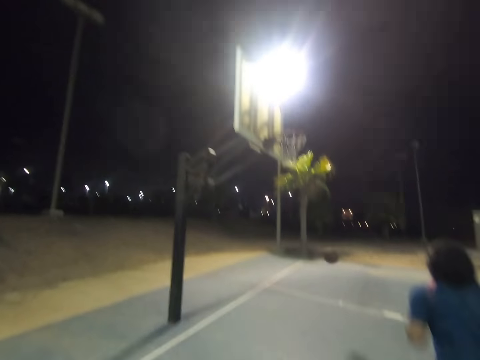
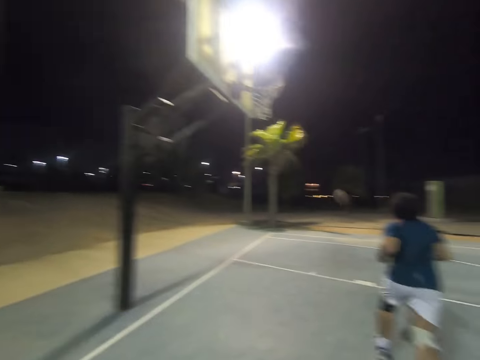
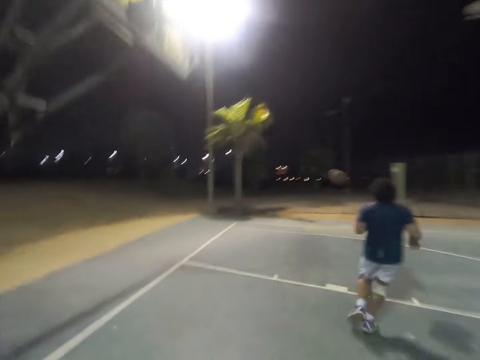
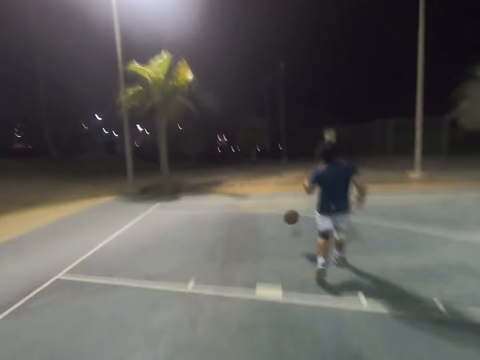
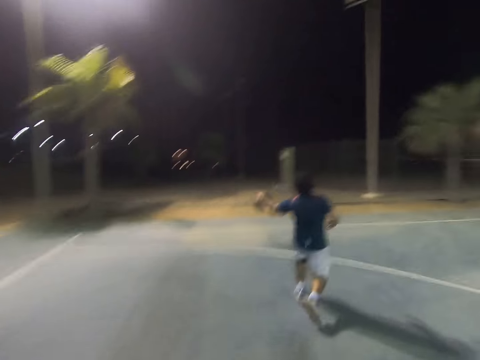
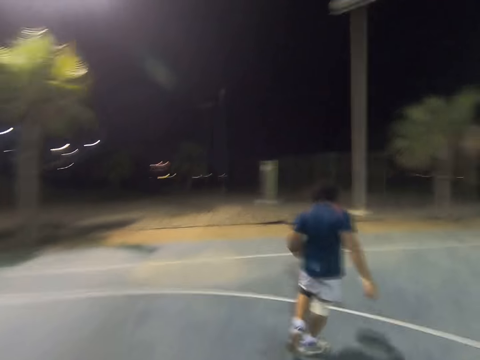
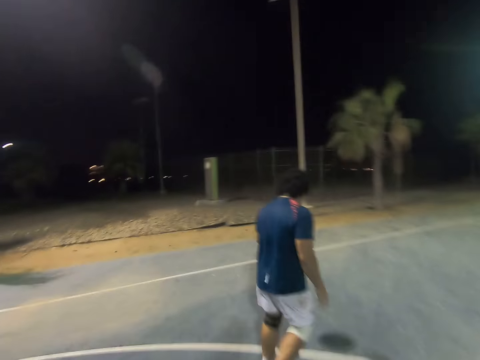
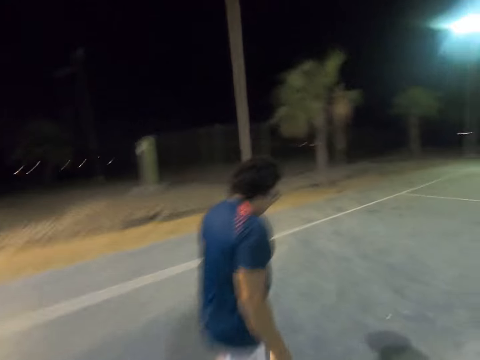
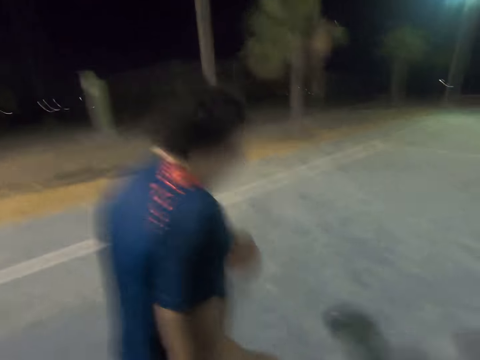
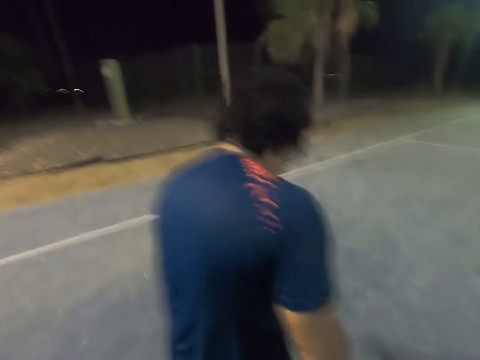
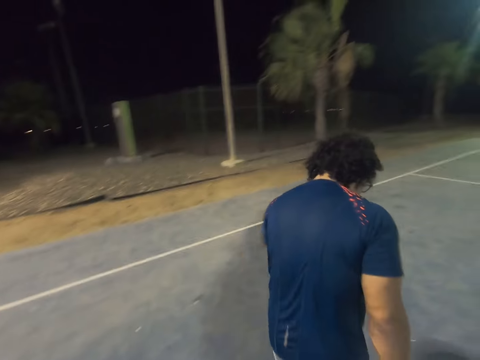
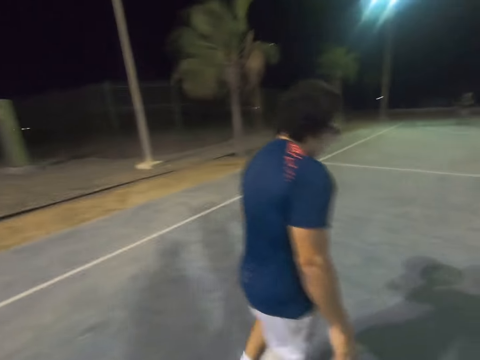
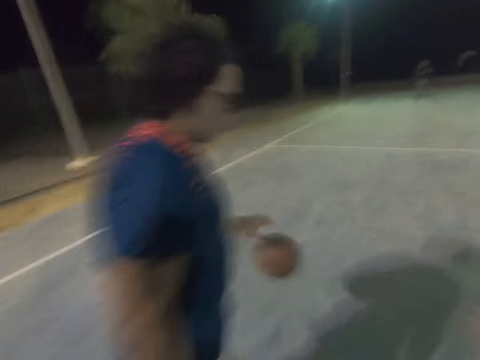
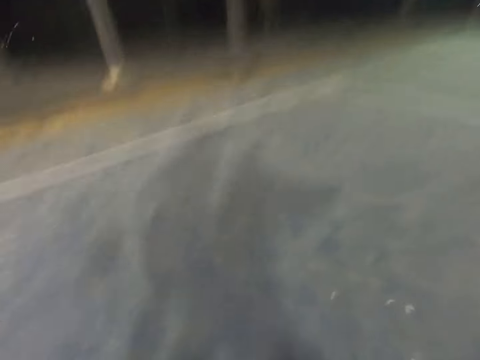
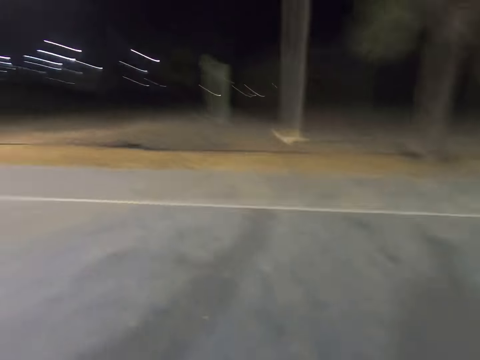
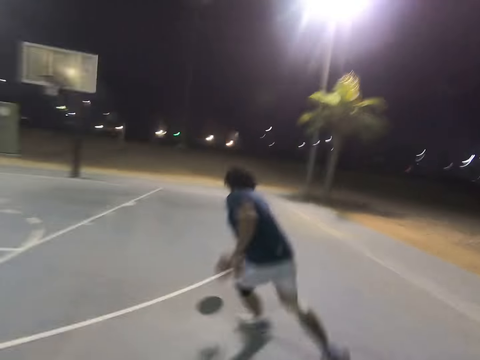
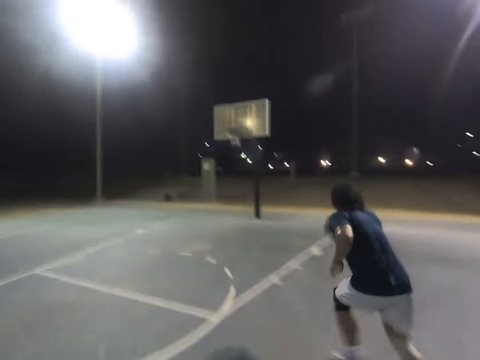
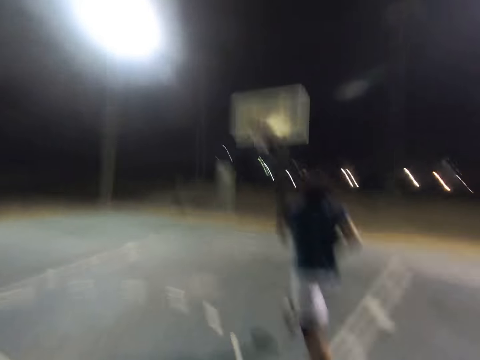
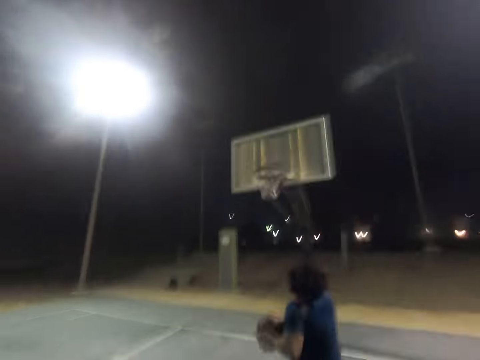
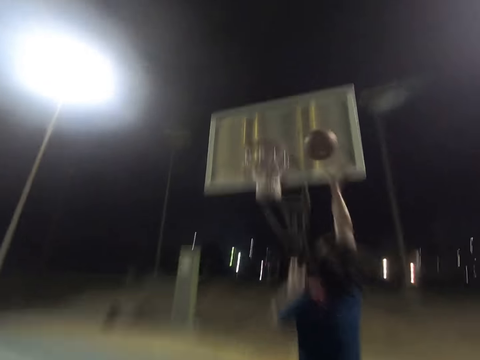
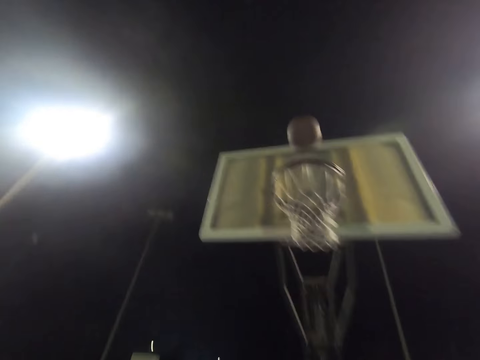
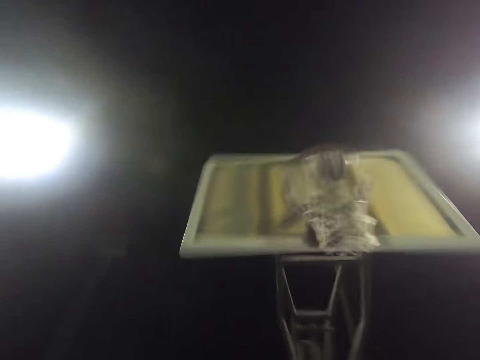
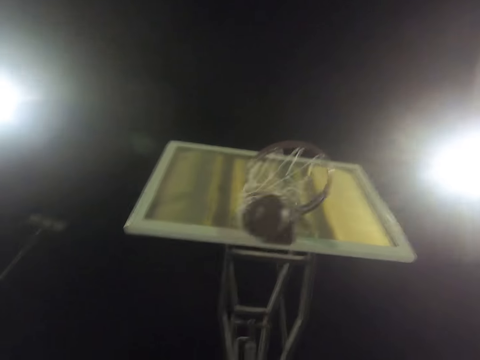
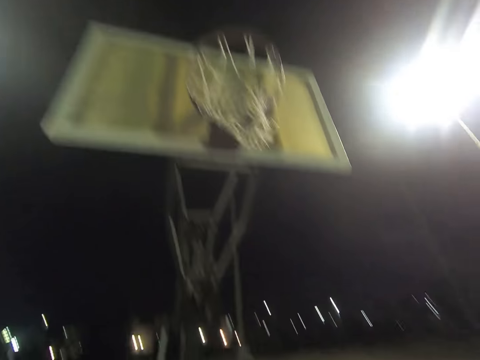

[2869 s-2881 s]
A man runs to the ball. The camera wearer follows the man. The man dribbles the ball across the court. The man throws the ball into the basket.

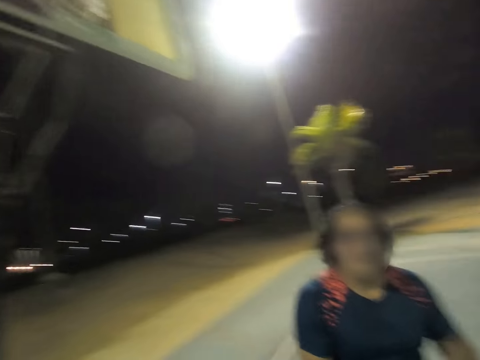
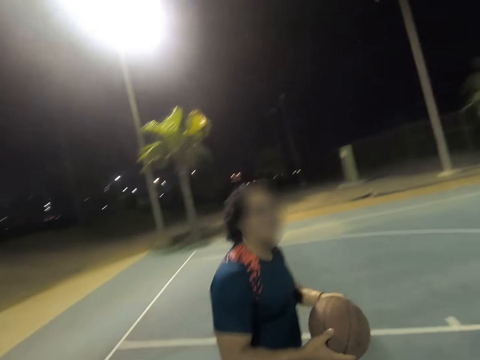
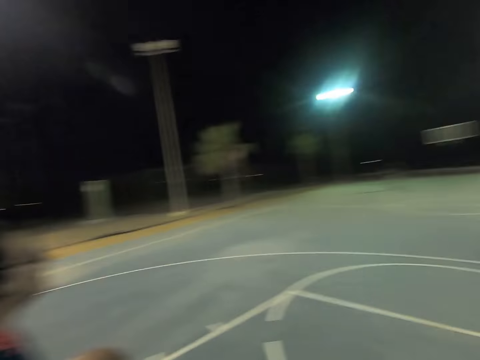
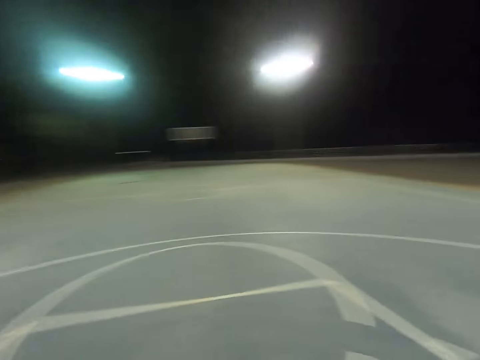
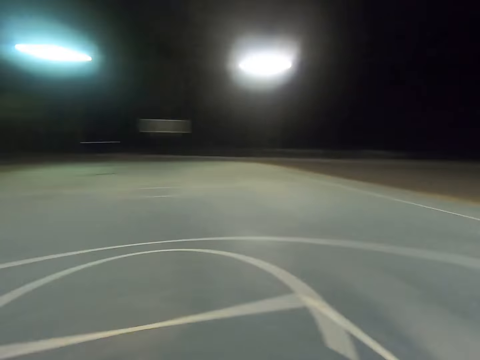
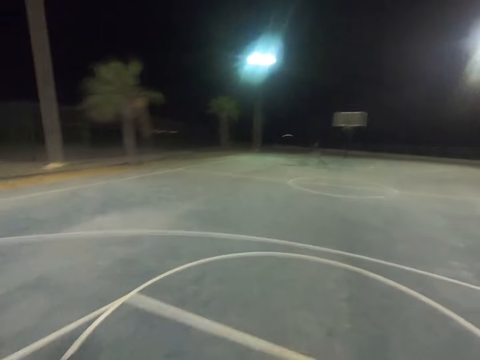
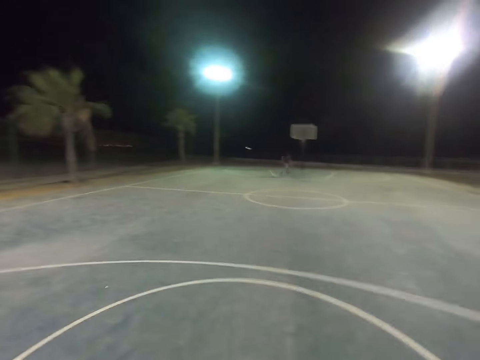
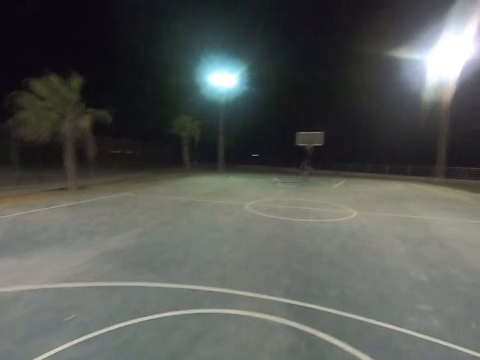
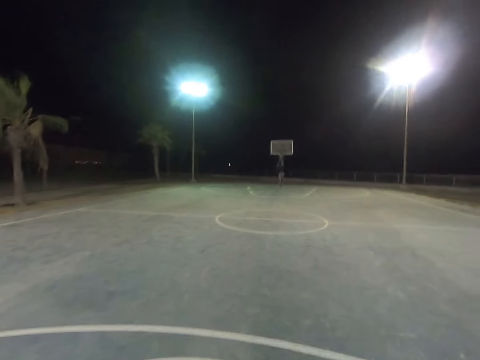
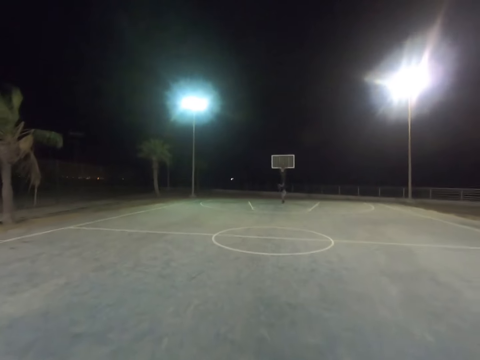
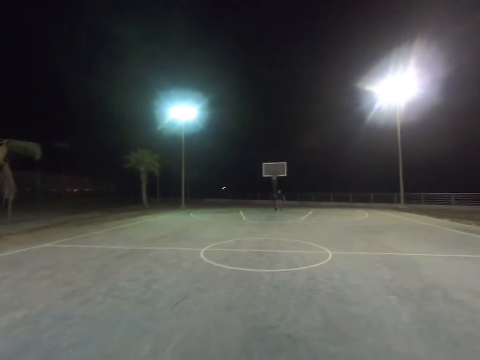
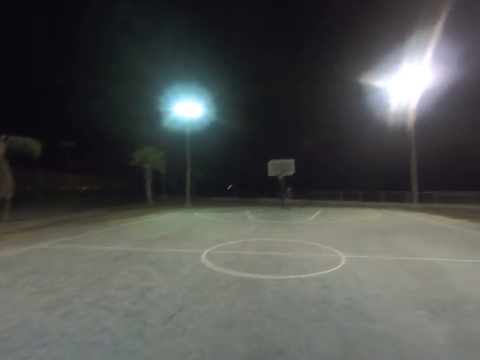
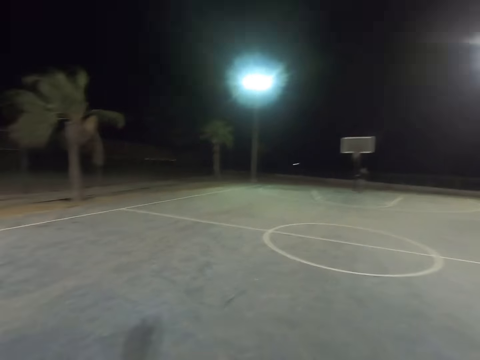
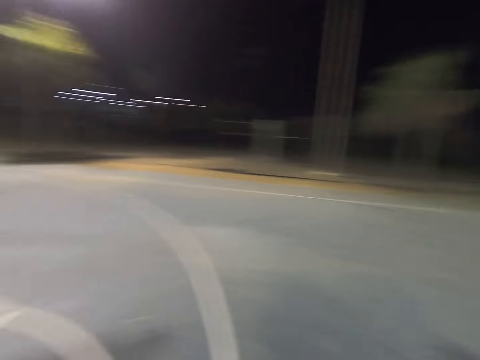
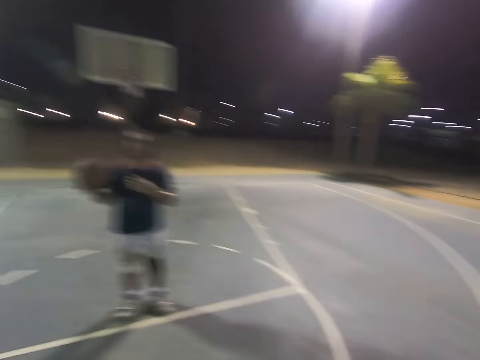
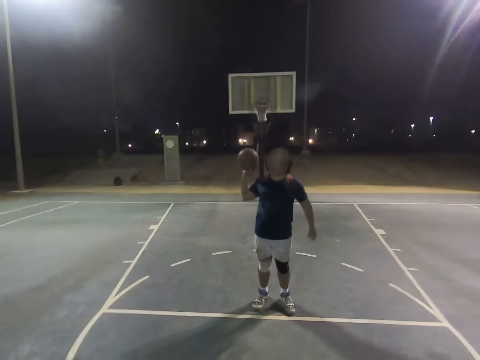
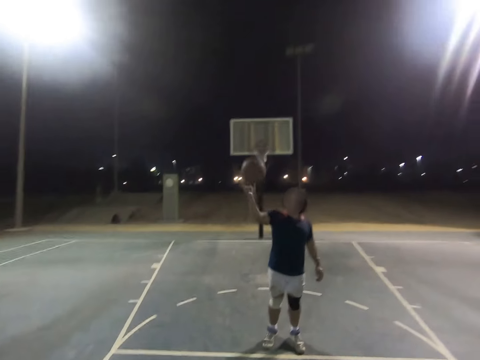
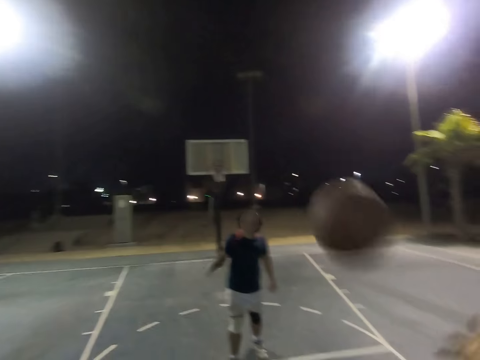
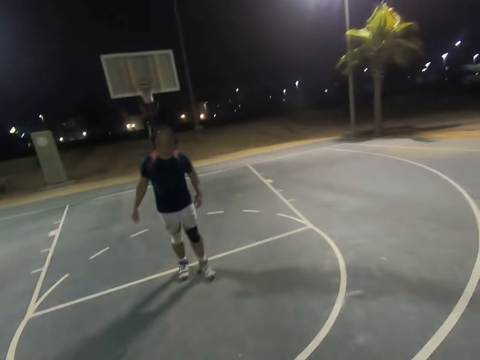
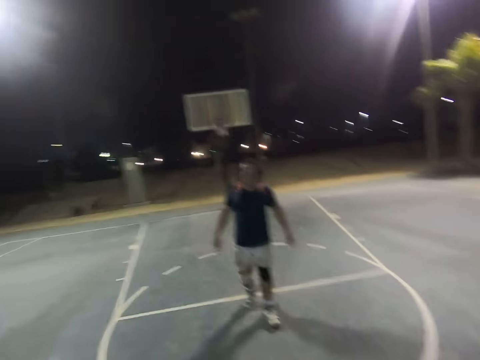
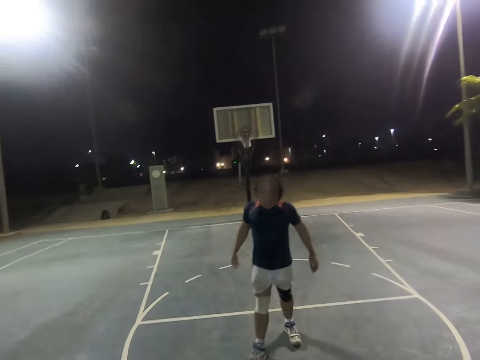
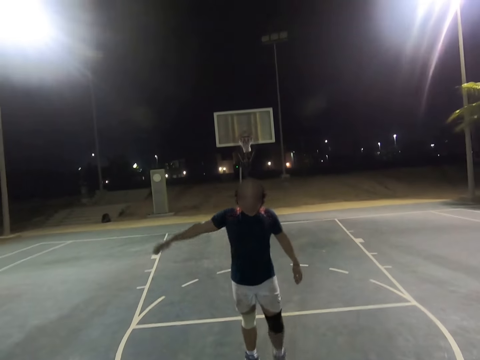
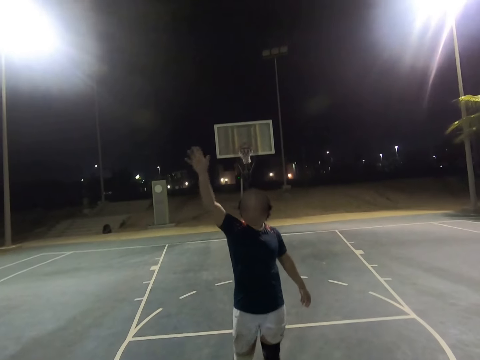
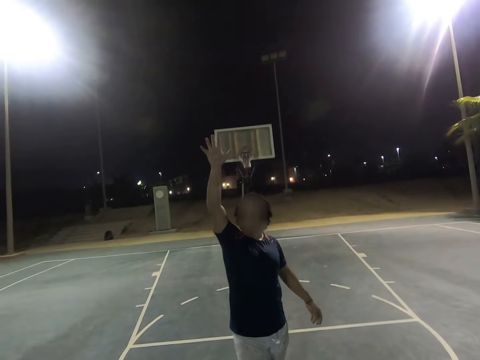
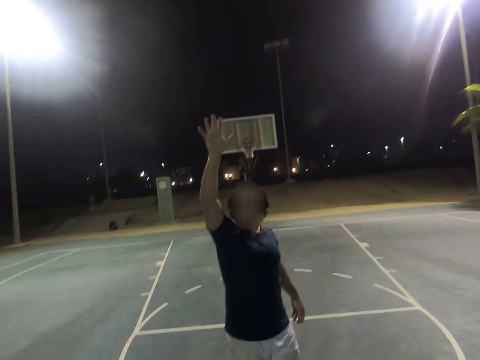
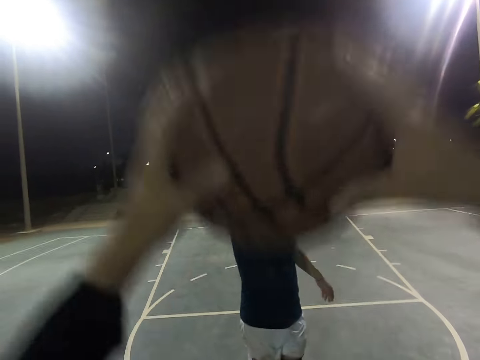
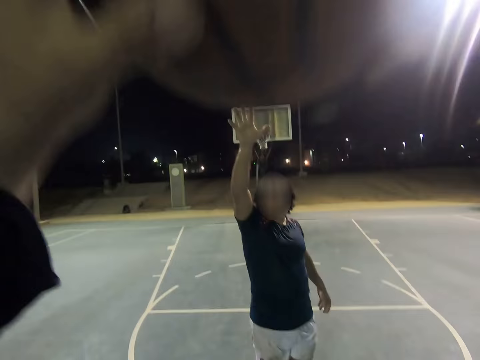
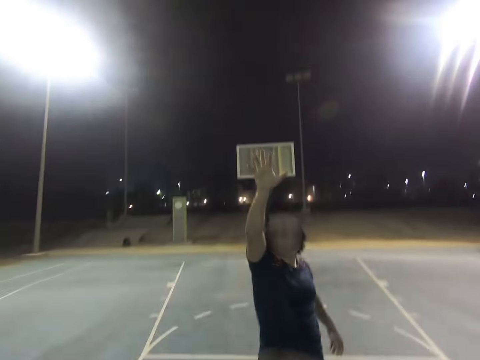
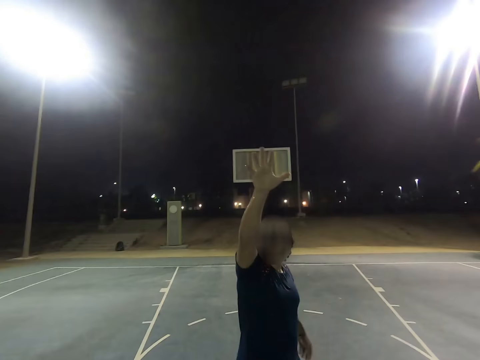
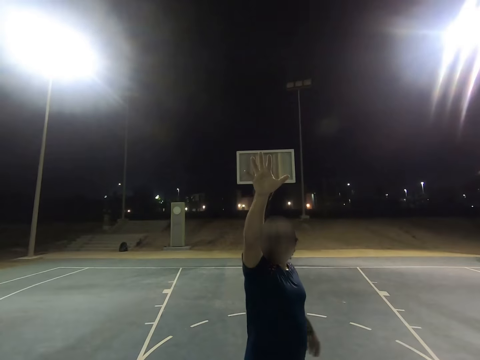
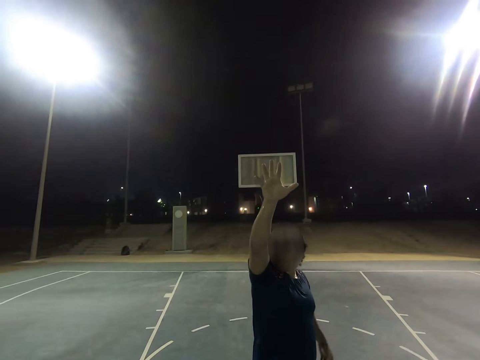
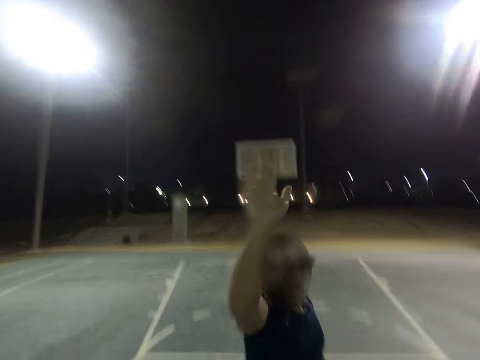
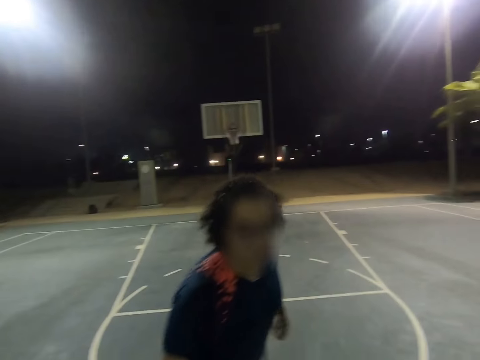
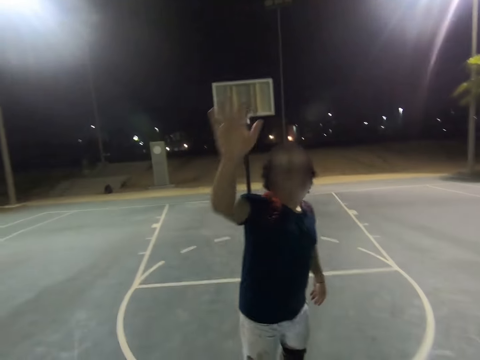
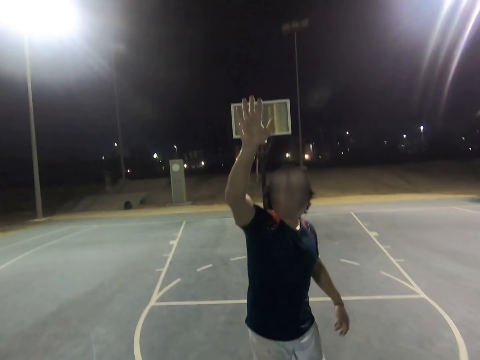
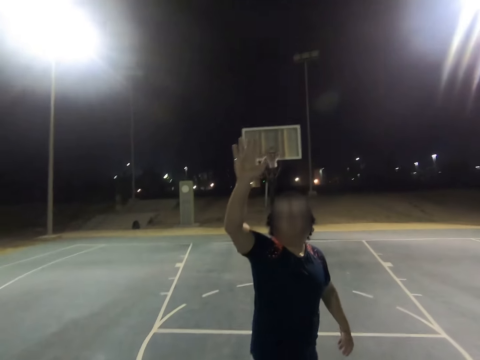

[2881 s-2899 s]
The camera wearer walks on the court. A man throws the ball into the basket. The camera wearer turns around. The man throws the ball to the camera wearer. The camera wearer catches the ball. The man raises the right hand, lowers the right hand, taps on the ball and moves the right hand up and down.
